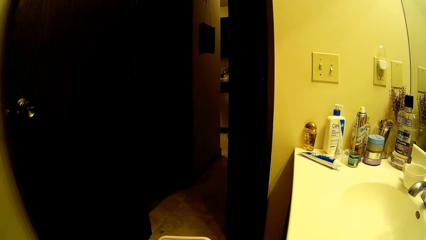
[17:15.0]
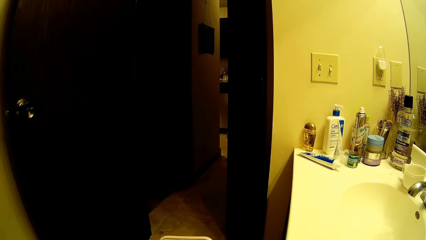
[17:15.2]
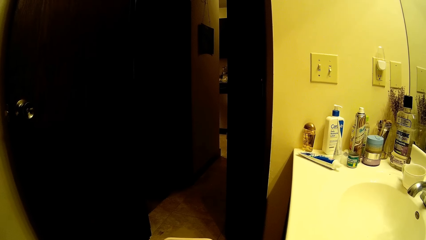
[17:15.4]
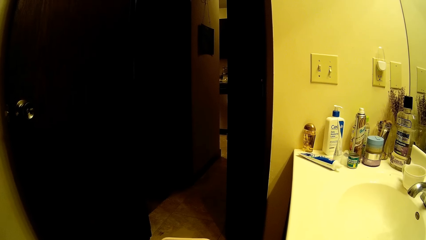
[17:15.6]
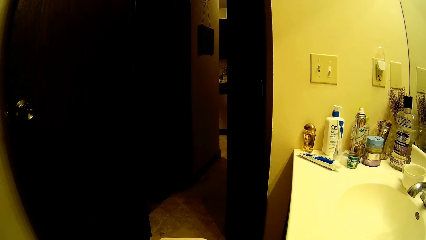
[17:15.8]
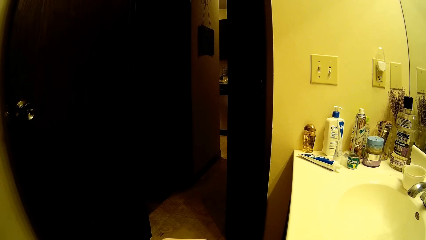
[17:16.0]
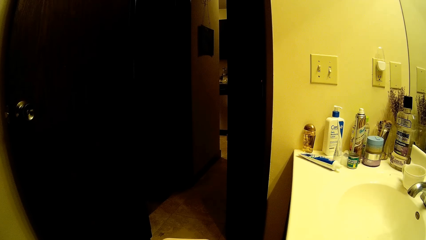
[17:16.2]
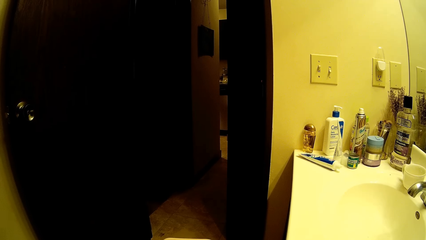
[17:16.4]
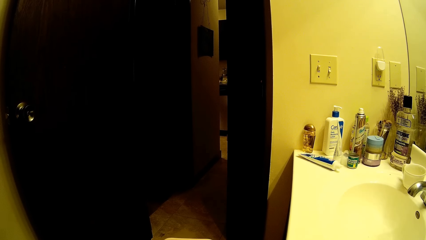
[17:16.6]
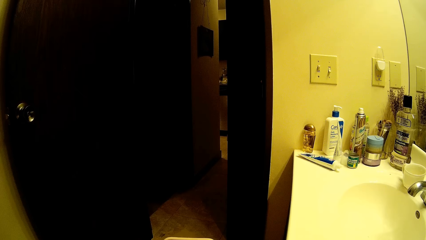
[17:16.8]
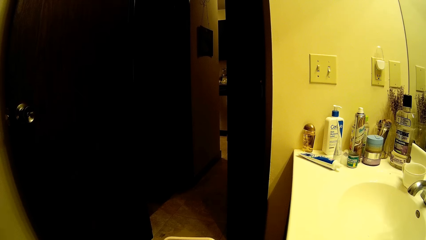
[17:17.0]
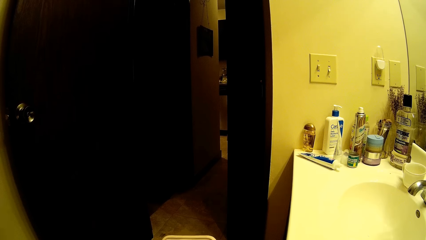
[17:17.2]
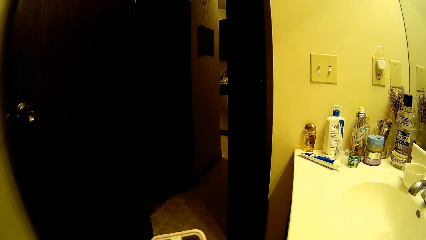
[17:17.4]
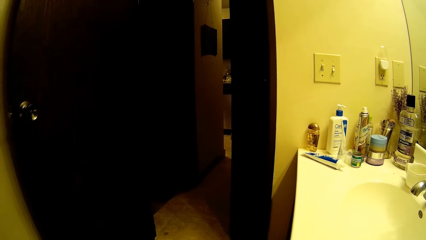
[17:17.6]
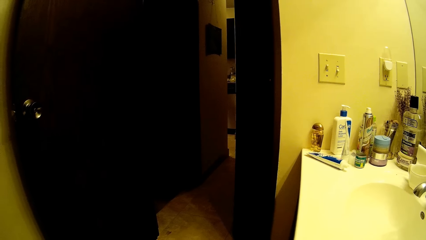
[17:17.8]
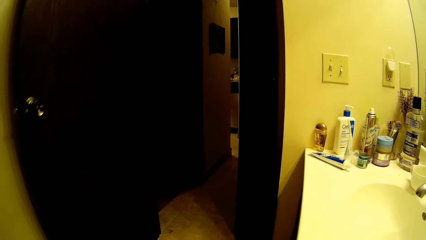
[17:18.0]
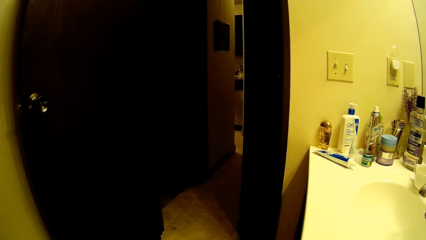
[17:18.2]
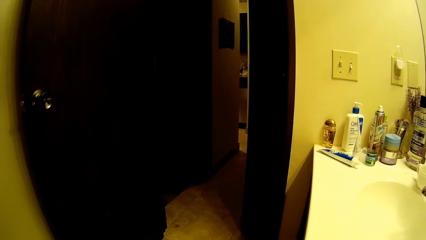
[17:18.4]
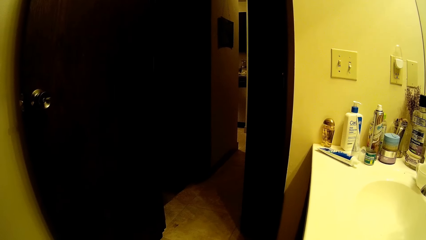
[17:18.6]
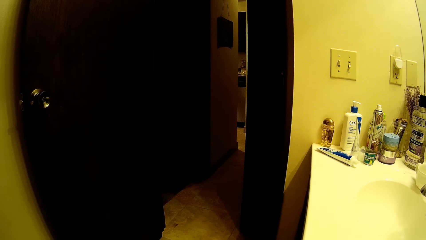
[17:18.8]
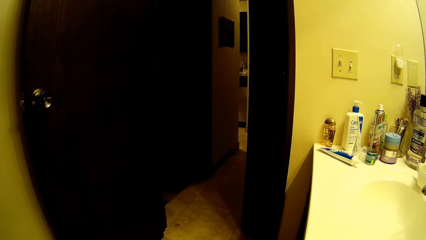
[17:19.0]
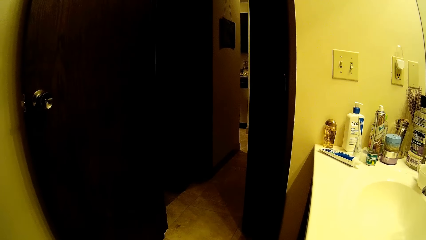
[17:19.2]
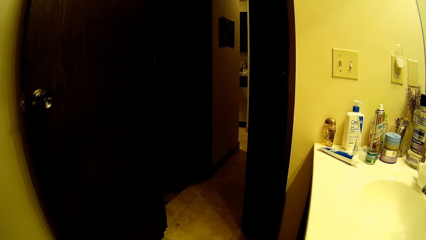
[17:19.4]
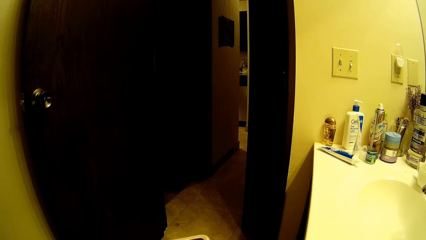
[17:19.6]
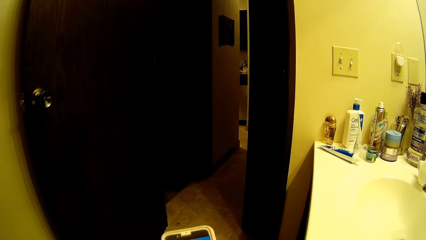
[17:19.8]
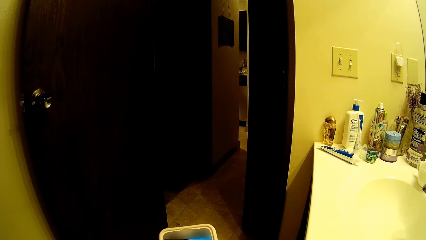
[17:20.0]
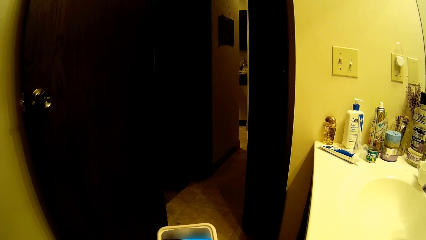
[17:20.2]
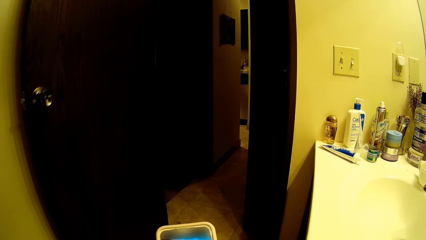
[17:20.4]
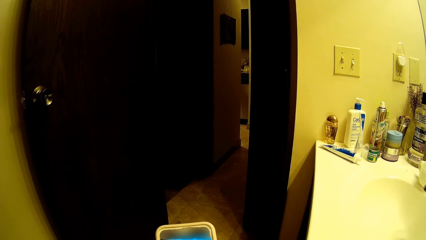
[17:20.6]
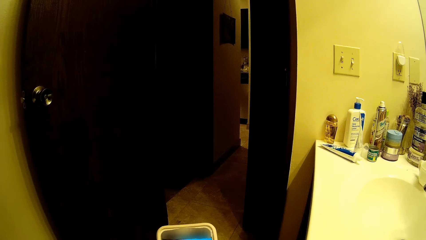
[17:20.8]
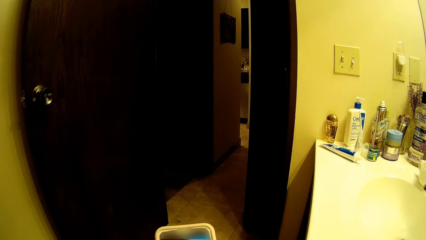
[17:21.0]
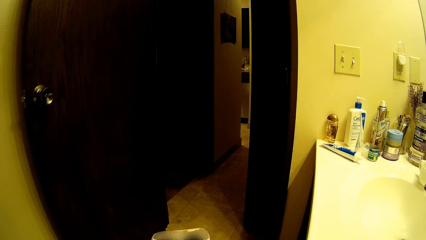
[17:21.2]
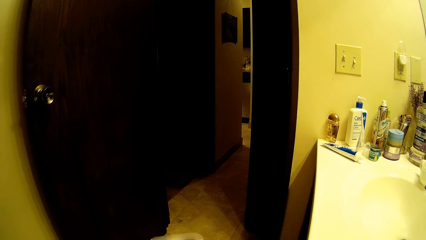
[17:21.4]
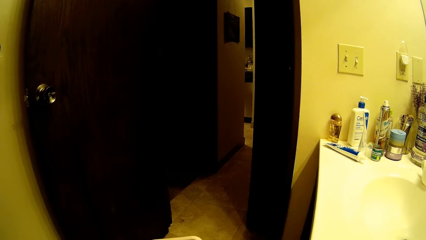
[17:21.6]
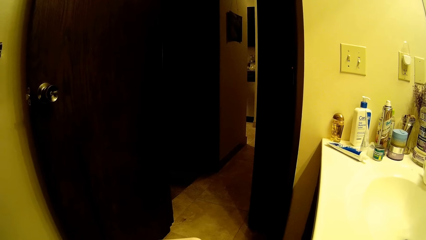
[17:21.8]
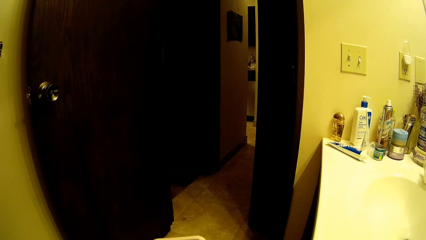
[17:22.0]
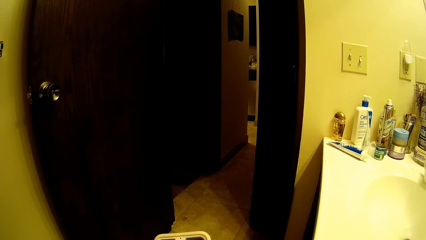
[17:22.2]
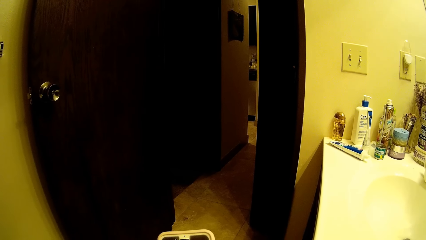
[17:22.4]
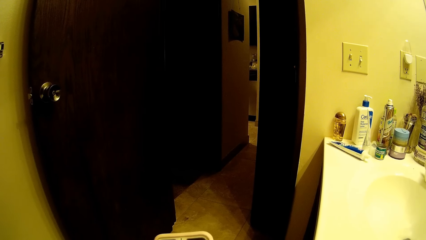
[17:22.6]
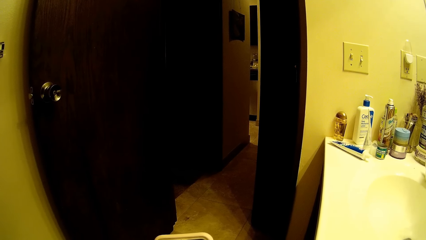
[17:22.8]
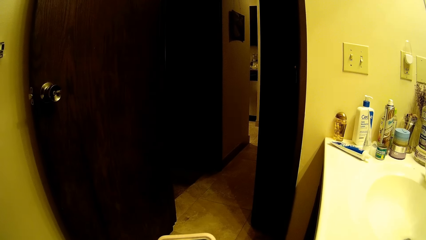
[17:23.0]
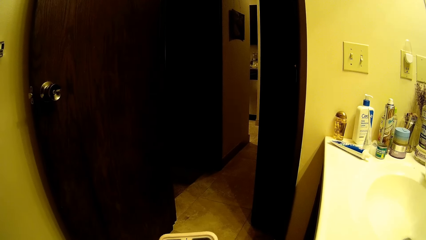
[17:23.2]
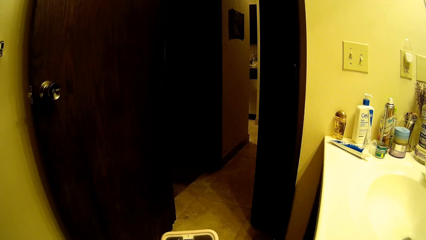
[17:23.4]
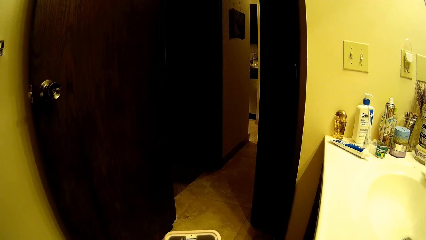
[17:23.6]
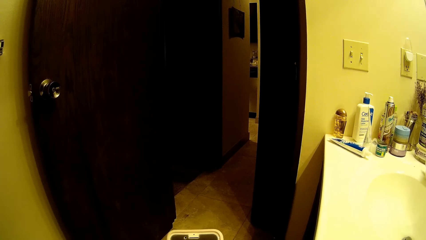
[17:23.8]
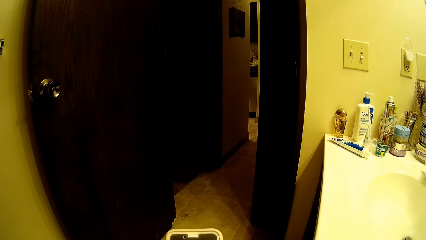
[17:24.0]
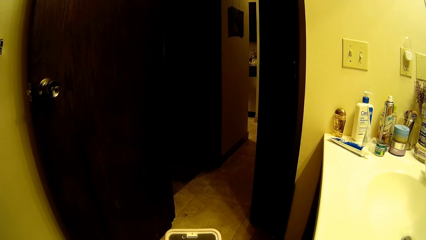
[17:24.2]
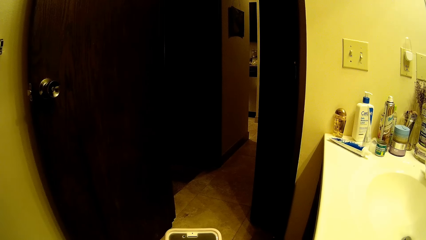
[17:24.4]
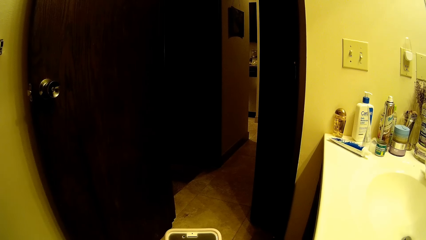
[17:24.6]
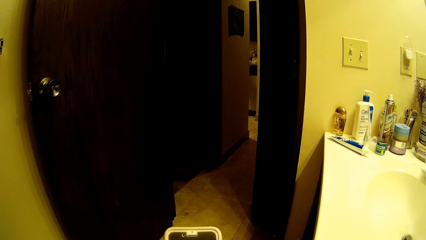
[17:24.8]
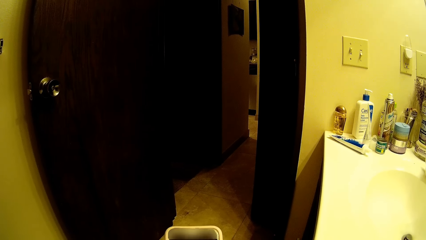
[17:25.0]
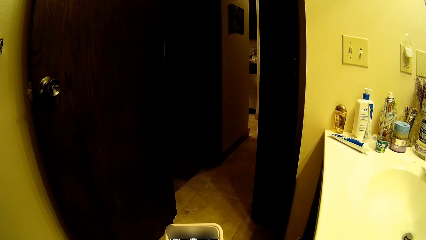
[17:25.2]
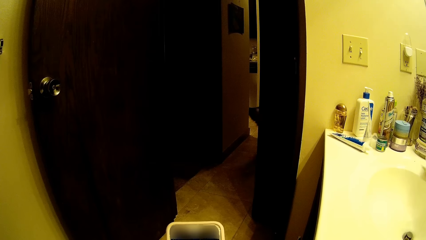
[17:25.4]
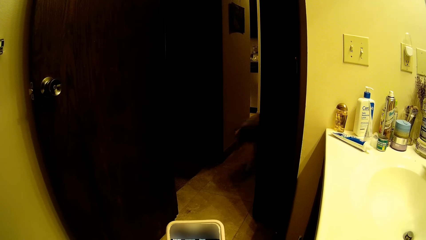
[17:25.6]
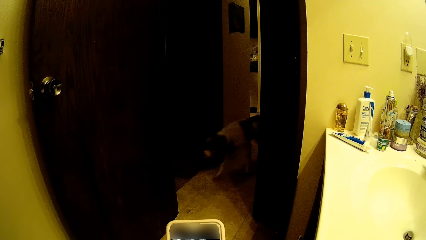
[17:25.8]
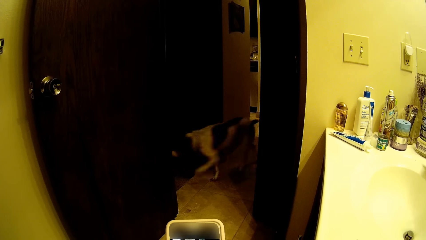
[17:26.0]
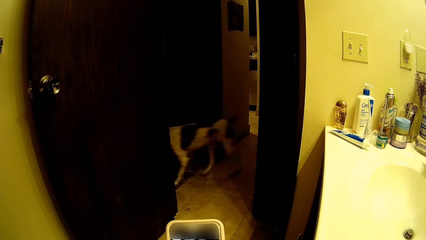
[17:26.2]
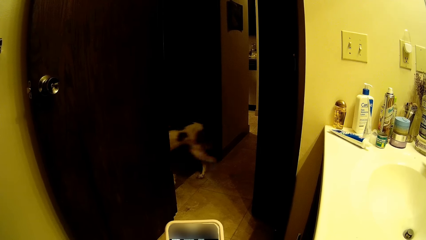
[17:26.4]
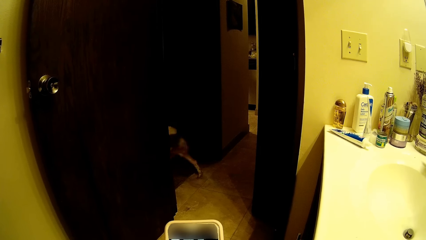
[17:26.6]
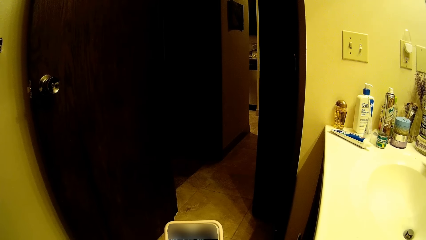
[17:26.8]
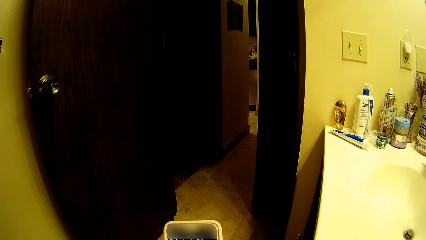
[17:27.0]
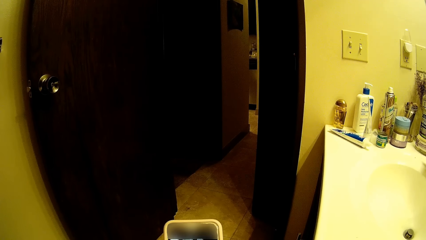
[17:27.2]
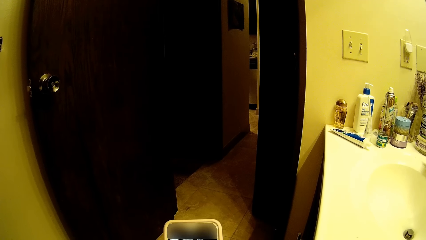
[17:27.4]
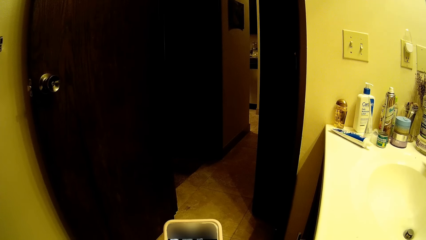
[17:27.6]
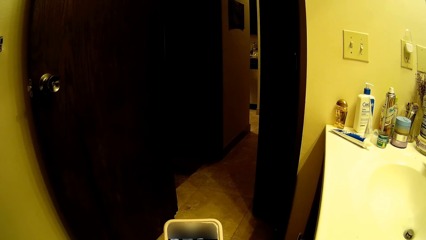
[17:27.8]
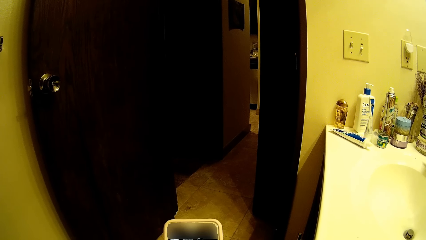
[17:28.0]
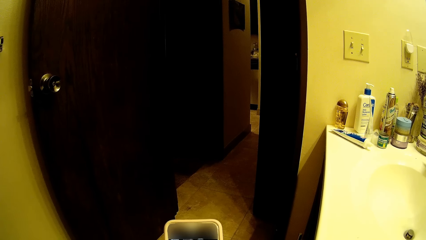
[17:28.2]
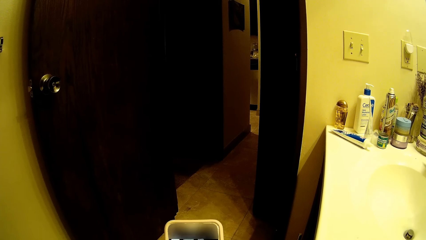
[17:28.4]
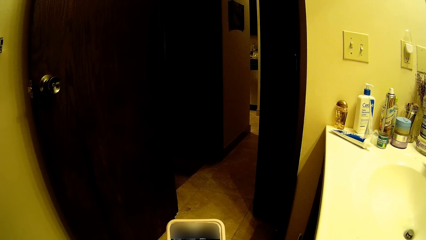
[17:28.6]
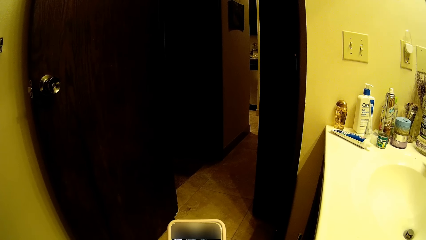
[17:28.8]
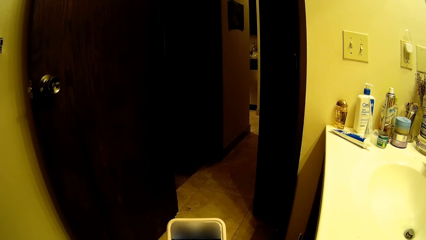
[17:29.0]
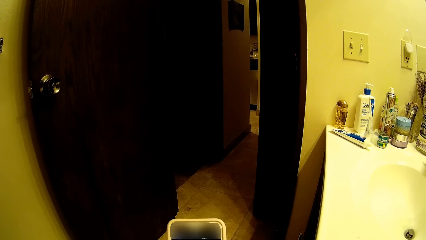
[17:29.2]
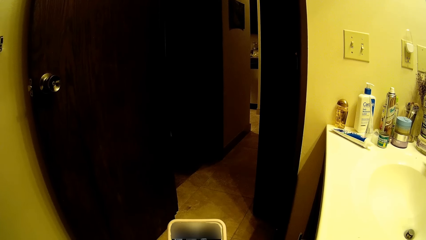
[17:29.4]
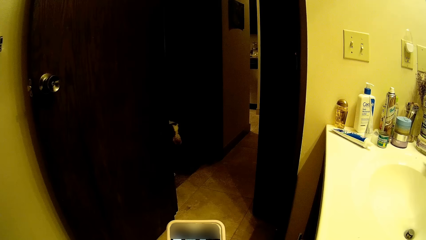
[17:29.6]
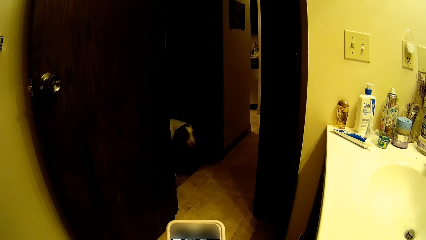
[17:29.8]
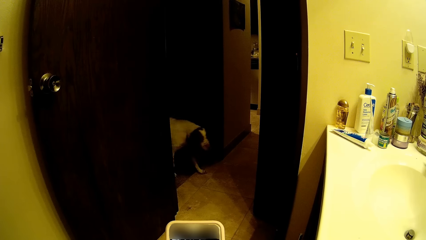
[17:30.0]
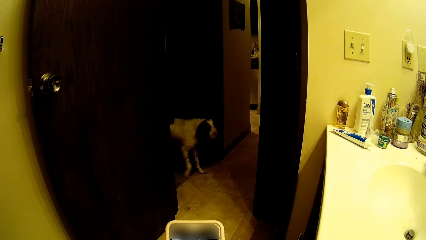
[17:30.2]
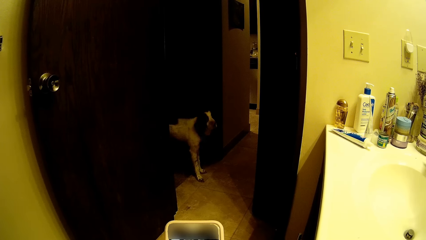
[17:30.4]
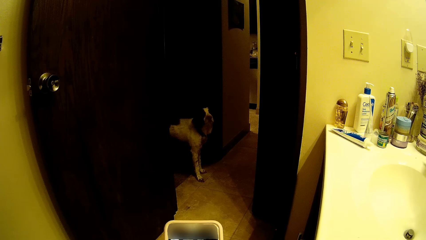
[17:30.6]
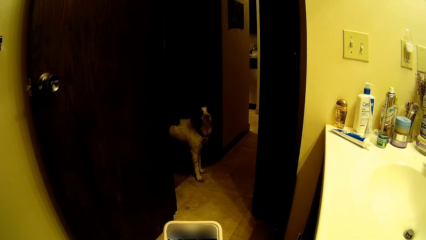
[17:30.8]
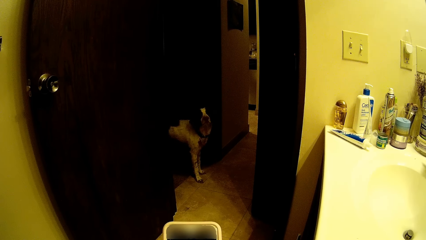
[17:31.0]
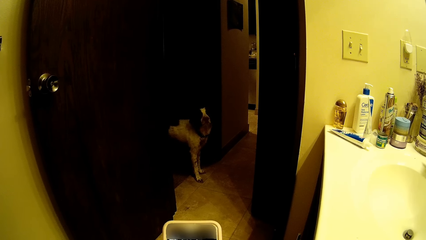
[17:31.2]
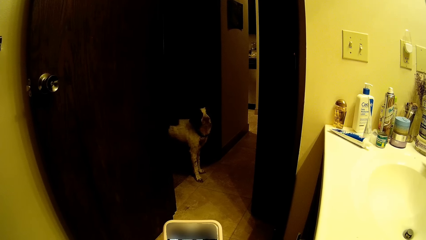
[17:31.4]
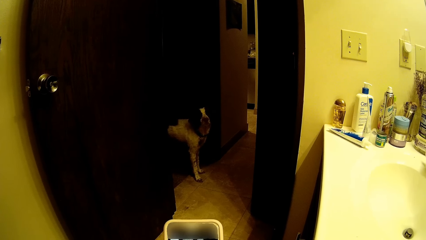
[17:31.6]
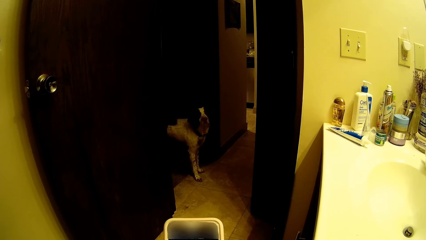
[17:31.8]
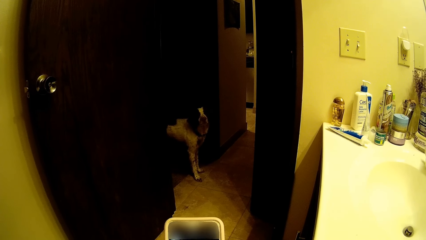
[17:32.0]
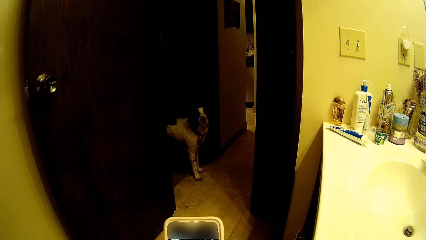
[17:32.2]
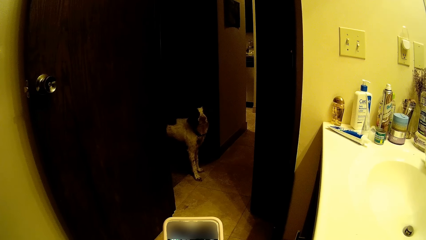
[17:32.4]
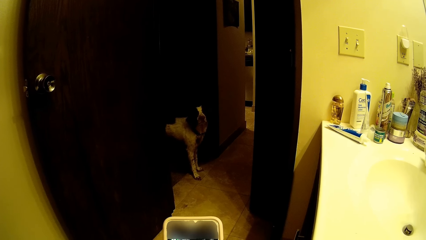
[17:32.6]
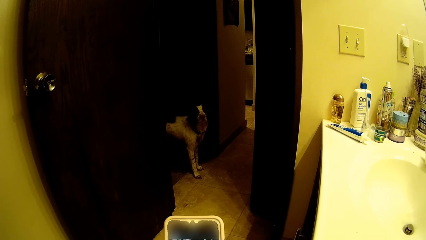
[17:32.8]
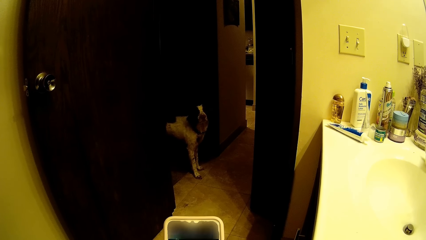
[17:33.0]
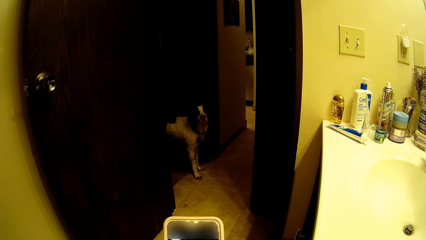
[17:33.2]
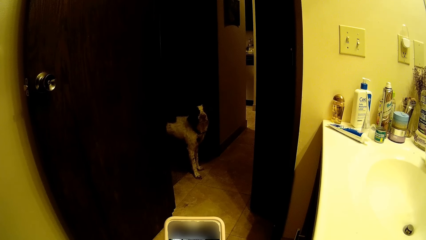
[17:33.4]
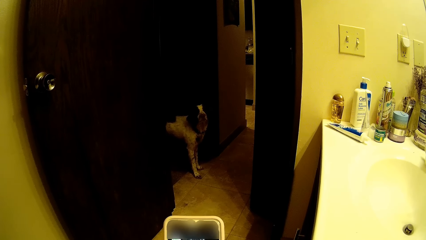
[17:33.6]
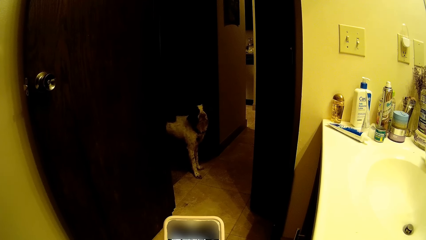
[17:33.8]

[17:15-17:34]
The dog walks past the bathroom door front. The dog walks to the bathroom door front.
